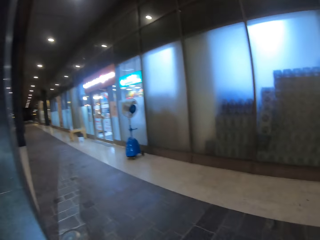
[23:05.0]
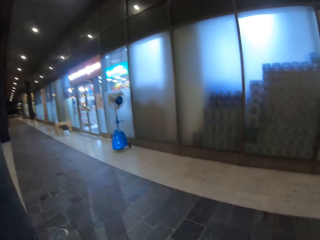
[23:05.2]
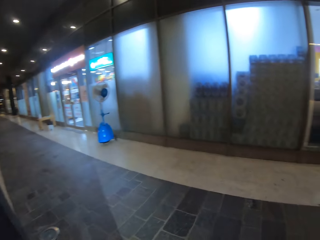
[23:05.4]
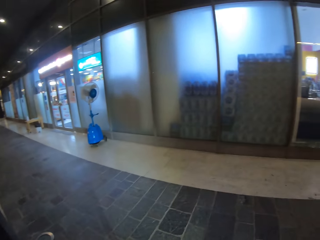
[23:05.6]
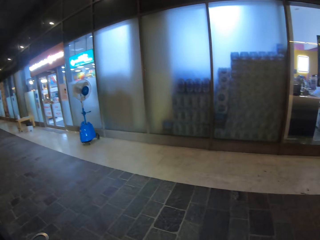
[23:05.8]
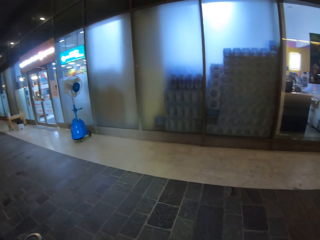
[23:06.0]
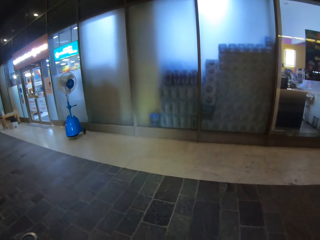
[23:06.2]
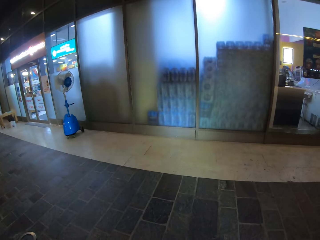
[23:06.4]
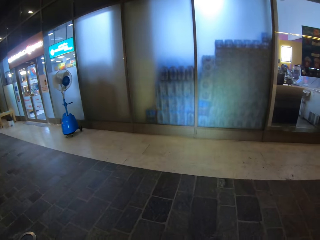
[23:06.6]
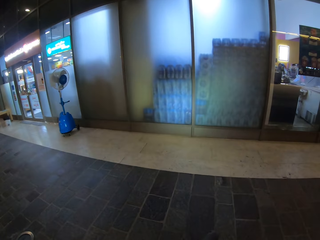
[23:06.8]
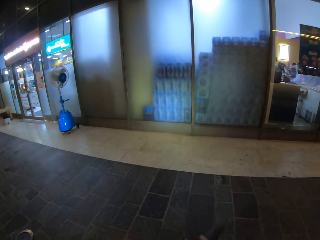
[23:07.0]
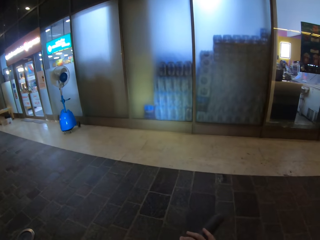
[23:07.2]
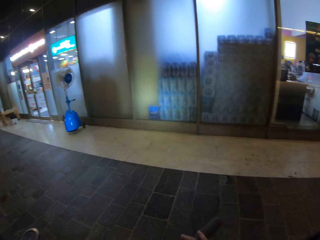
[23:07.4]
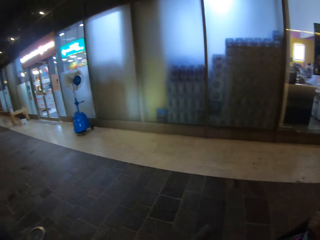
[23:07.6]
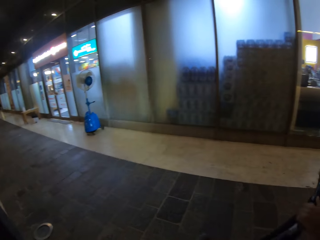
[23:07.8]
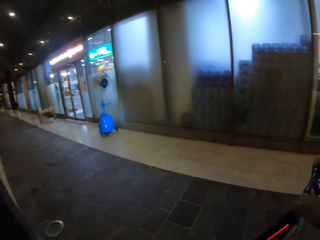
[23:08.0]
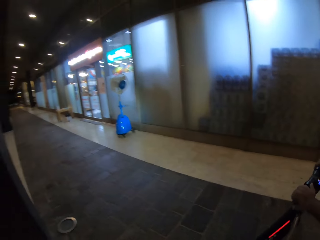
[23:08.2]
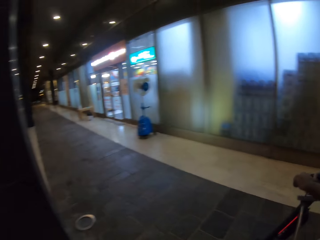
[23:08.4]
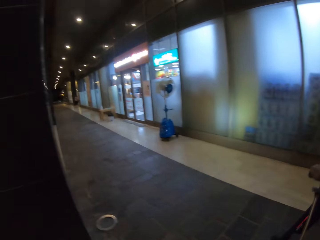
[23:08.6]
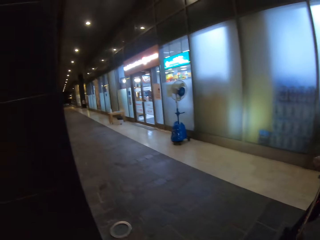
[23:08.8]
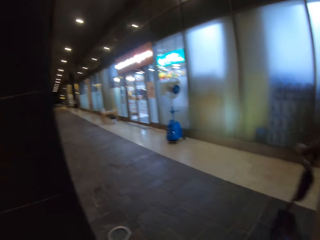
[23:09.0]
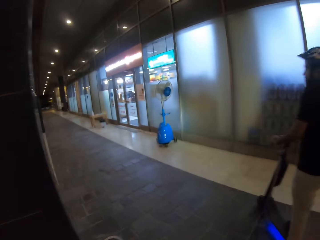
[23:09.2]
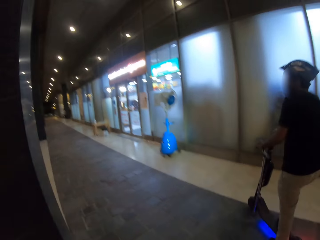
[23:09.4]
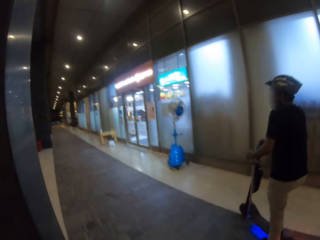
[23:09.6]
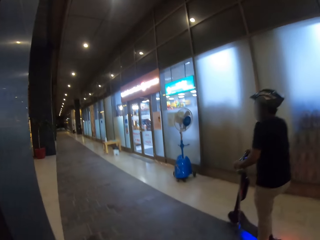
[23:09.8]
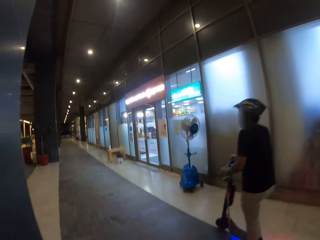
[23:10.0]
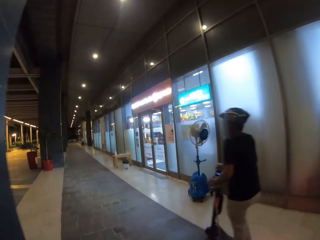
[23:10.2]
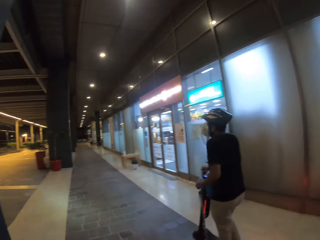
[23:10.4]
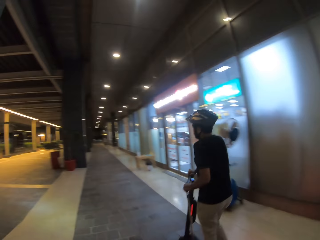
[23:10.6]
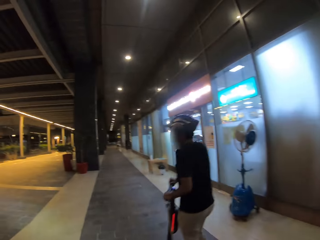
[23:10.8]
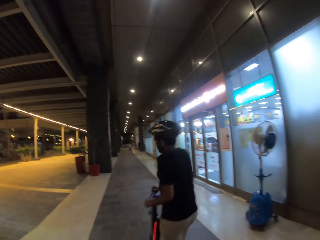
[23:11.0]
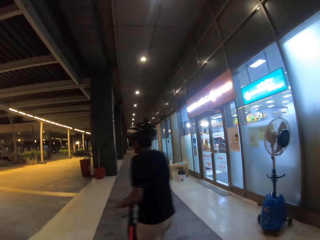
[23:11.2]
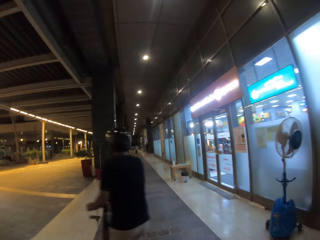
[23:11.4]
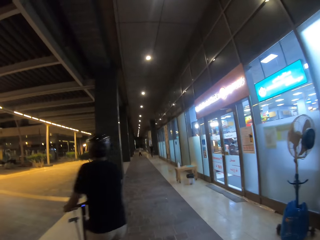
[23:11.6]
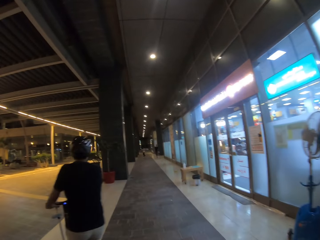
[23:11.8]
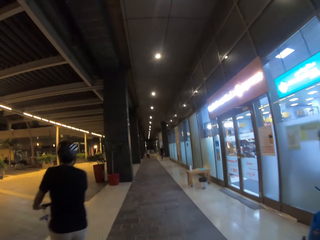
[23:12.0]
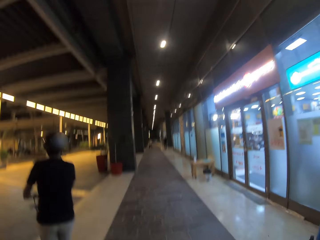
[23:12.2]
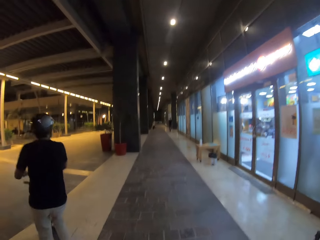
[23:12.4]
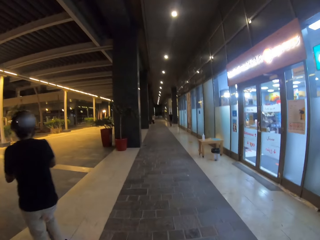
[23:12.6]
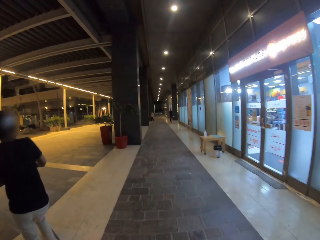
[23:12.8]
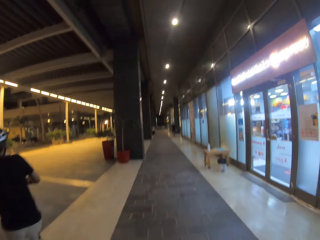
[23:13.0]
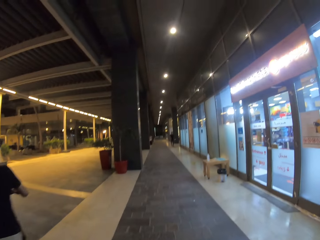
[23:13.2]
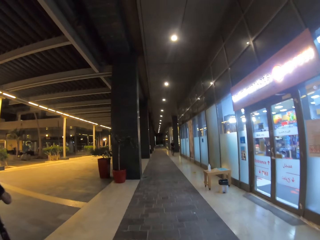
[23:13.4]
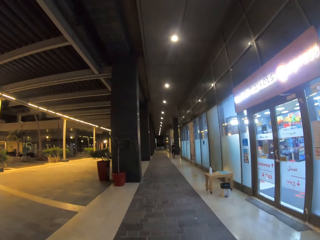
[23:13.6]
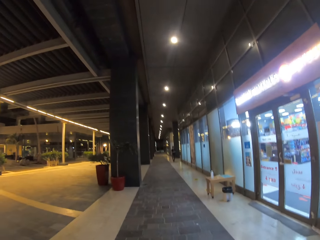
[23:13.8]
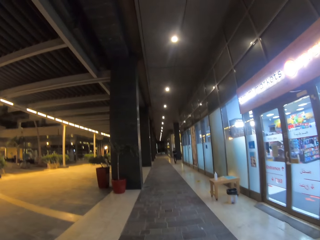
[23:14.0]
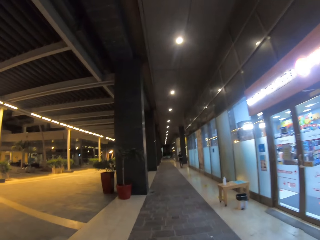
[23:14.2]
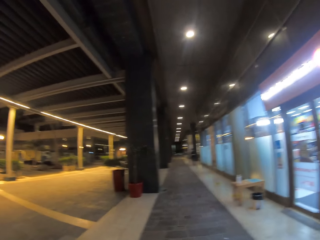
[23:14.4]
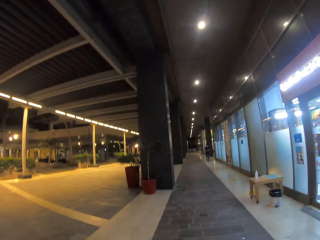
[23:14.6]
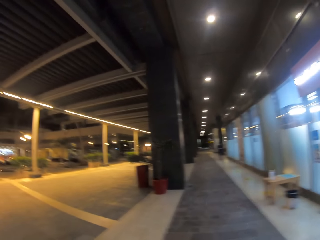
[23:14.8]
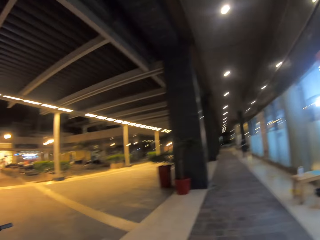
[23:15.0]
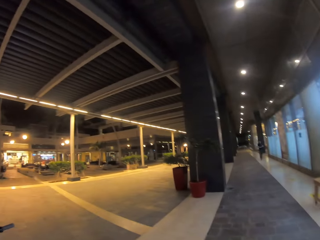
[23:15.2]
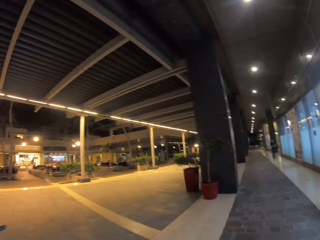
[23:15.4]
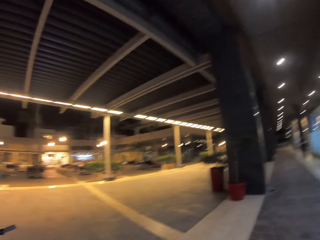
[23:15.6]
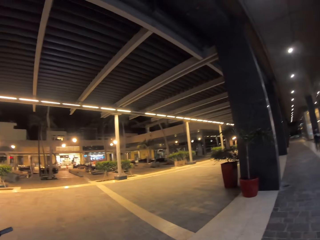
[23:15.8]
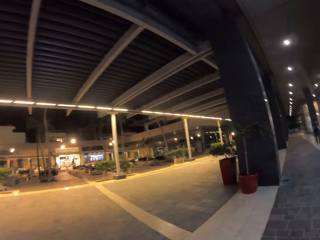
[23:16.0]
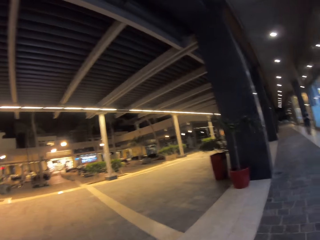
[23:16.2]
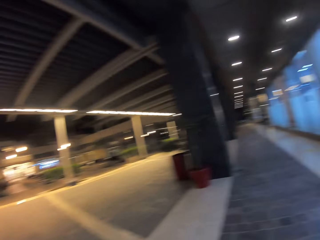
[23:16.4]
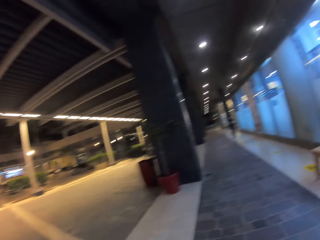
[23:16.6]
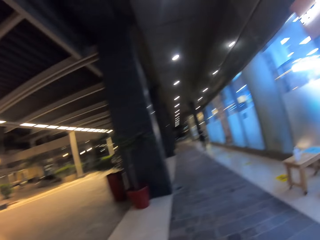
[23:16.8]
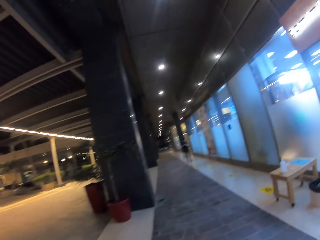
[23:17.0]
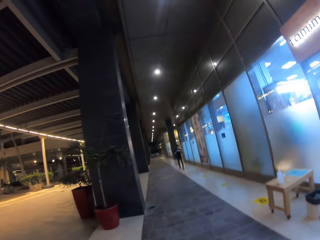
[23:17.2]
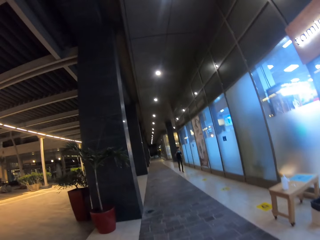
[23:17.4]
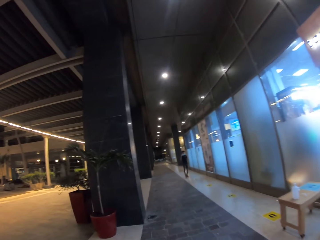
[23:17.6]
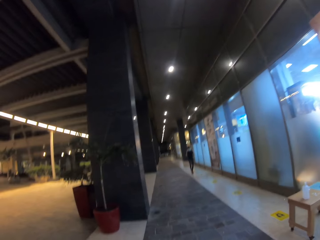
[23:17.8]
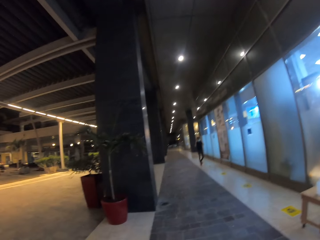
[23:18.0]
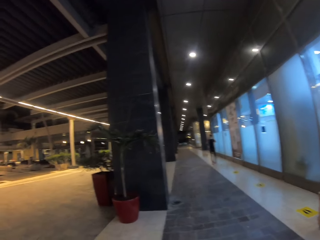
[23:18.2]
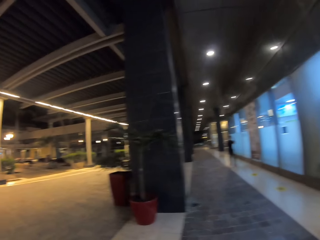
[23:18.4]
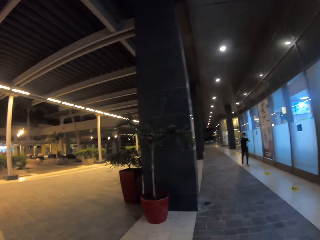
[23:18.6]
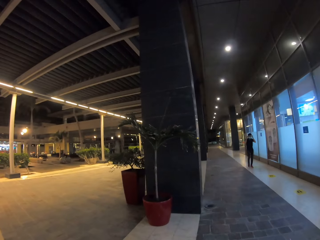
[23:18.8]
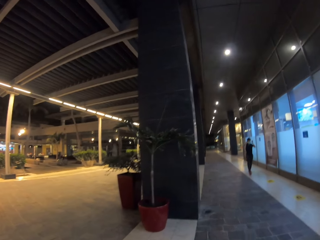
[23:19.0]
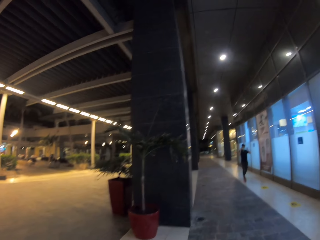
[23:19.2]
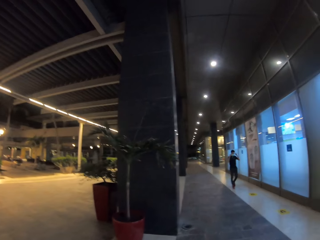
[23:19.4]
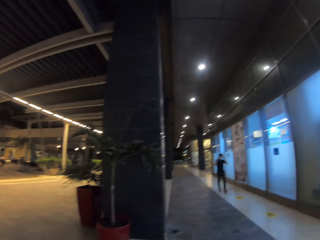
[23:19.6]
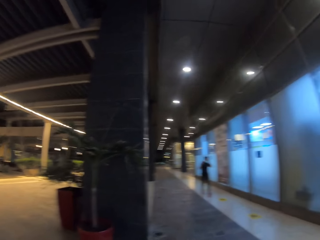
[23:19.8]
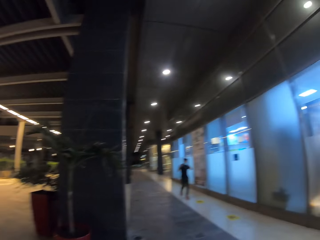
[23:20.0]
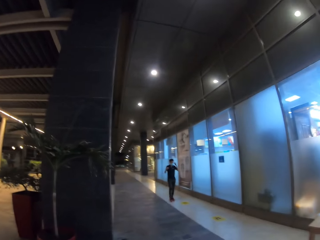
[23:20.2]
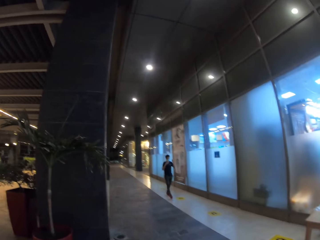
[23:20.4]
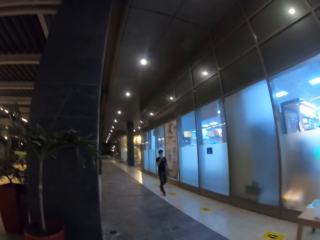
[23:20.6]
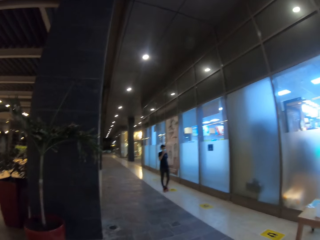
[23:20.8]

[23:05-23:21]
The camera wearer stops. They turn left. They look straight ahead. They look aside. They look straight ahead. They look aside.

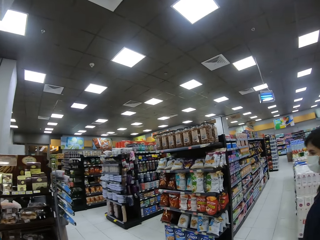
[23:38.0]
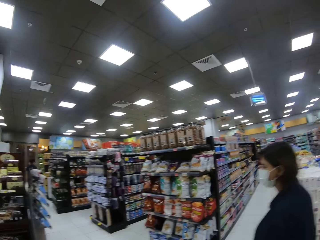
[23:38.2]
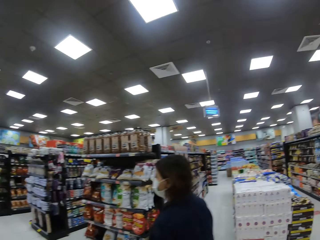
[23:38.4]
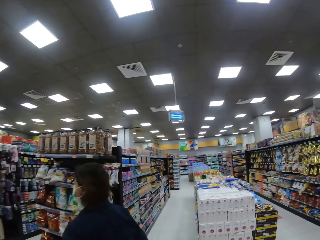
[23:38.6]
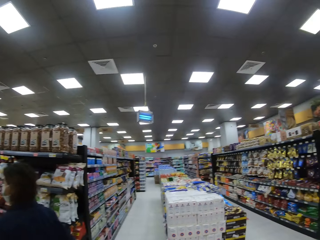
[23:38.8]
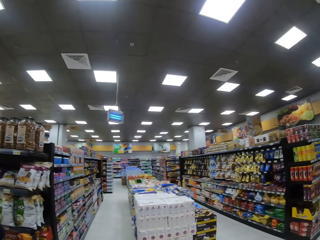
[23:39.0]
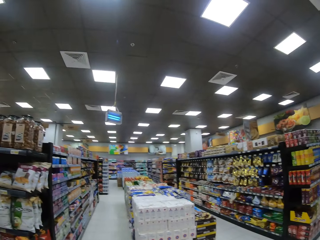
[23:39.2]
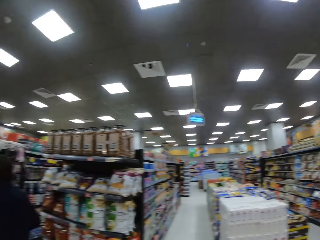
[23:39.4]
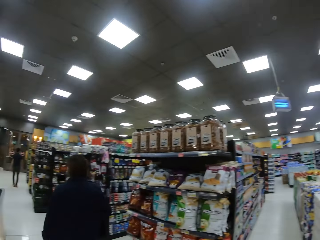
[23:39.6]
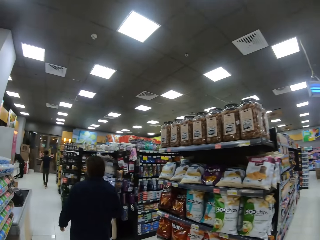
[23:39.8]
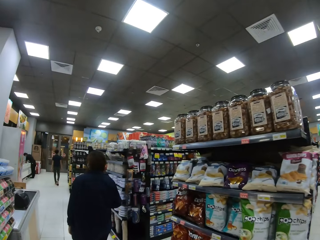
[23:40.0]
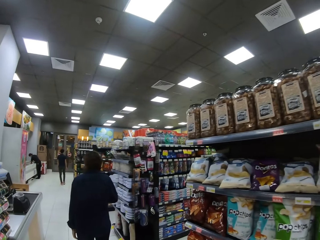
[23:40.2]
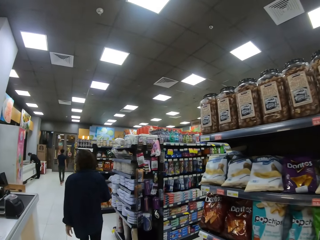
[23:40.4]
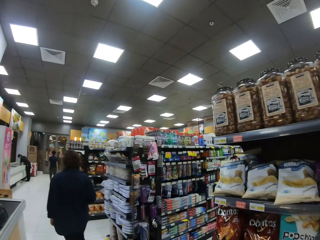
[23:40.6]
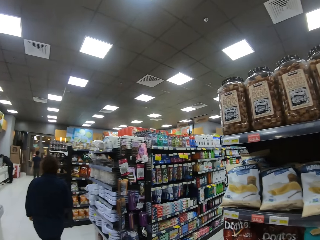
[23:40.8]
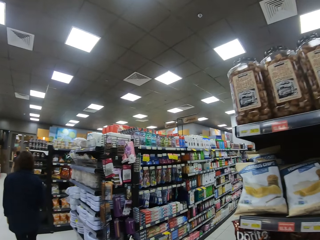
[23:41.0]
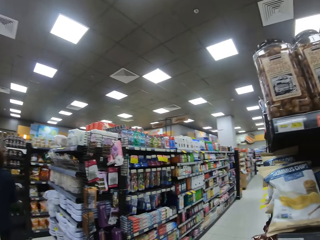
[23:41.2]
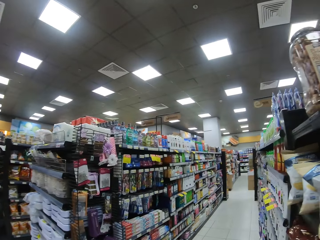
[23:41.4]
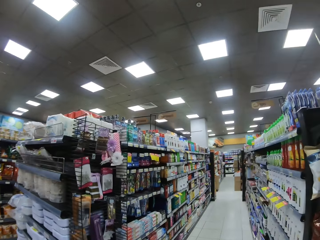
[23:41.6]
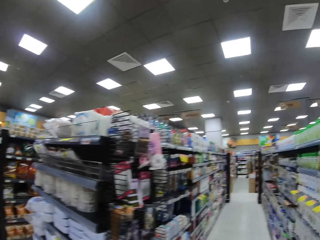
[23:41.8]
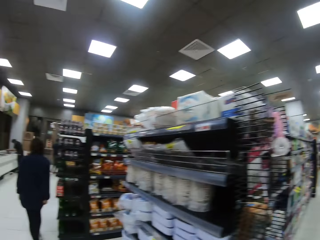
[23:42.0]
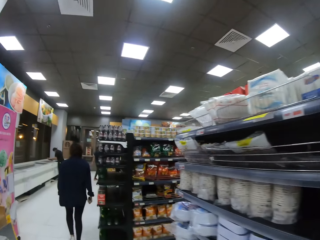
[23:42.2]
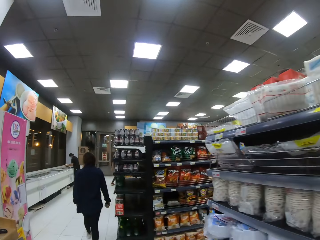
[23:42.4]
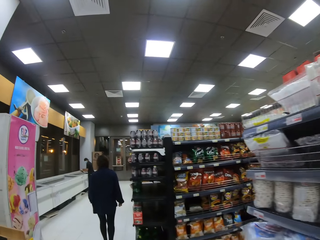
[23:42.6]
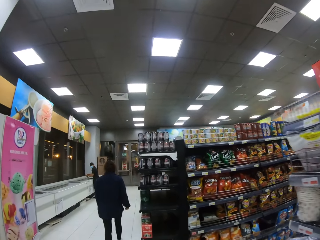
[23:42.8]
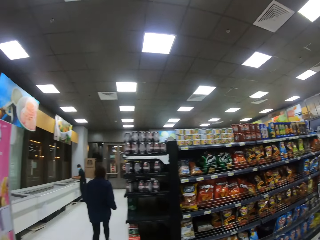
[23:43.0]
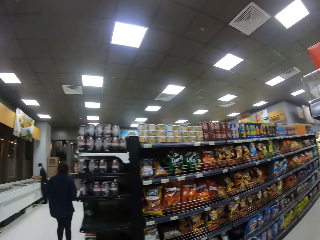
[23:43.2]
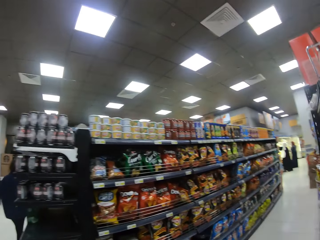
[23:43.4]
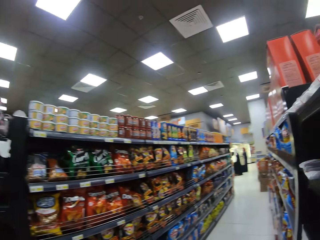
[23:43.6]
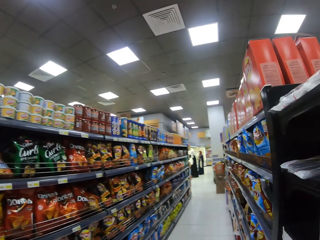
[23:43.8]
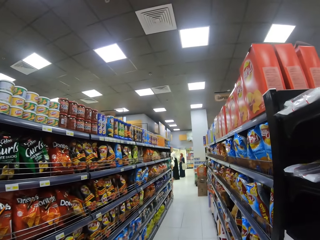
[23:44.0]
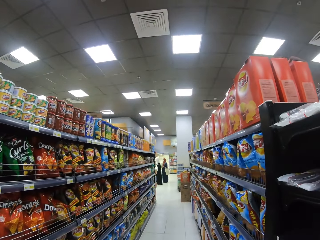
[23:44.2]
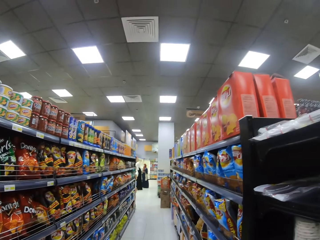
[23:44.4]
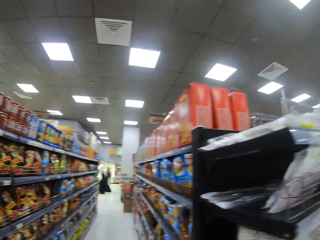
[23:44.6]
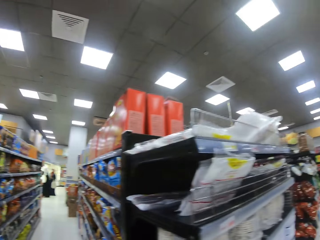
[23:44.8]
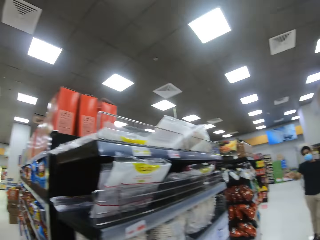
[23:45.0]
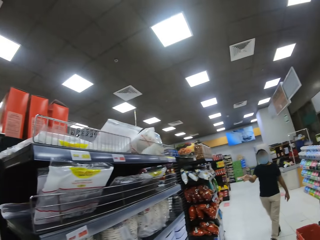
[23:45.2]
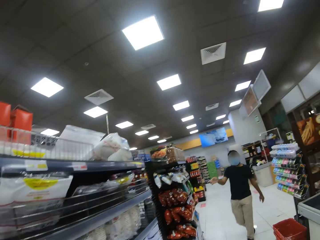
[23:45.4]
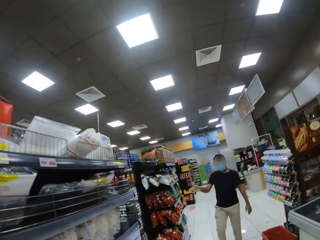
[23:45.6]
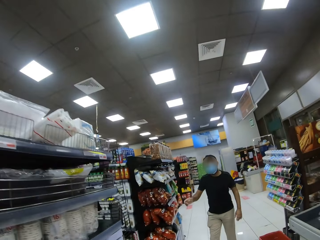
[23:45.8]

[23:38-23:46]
The camera wearer looks straight ahead. They turn left. They walk straight ahead. They look aside. They walk straight ahead. They look aside. They turn right.
